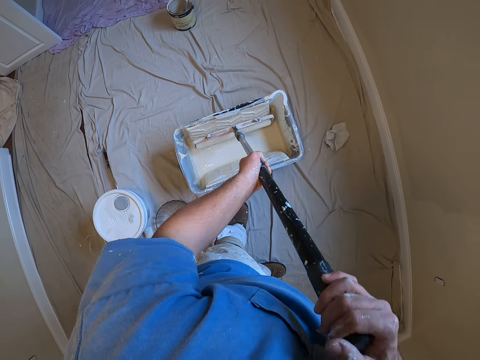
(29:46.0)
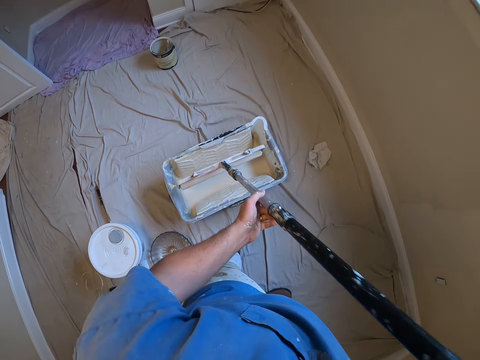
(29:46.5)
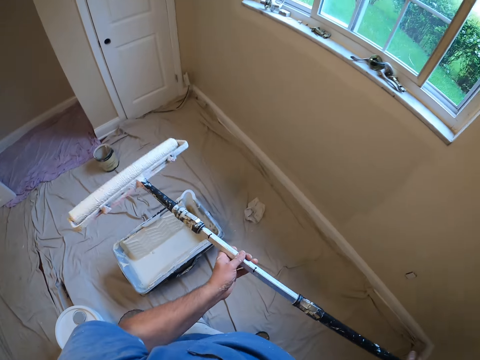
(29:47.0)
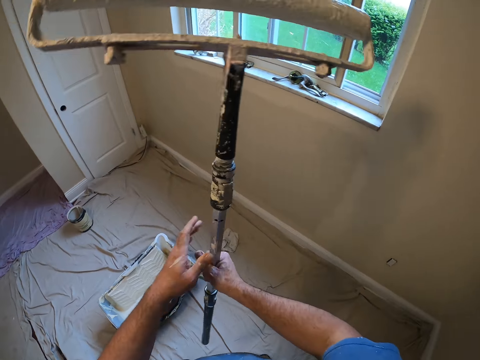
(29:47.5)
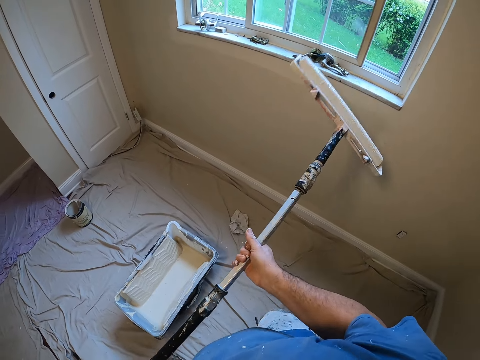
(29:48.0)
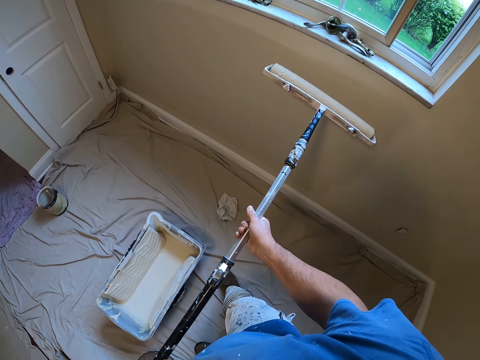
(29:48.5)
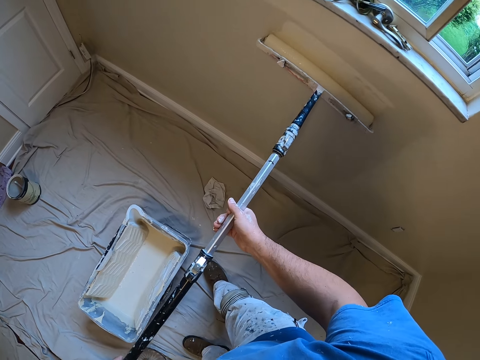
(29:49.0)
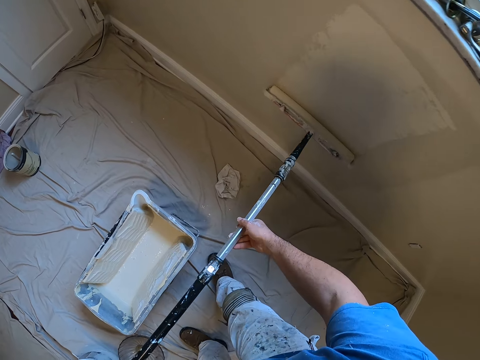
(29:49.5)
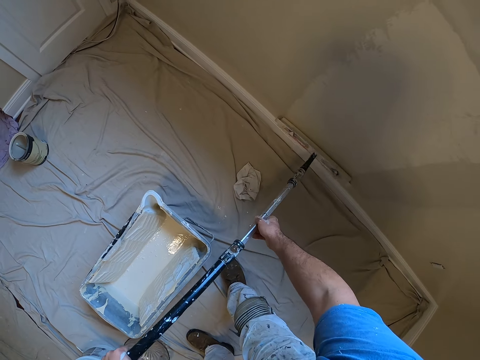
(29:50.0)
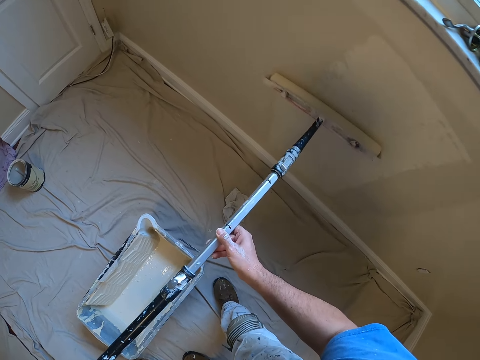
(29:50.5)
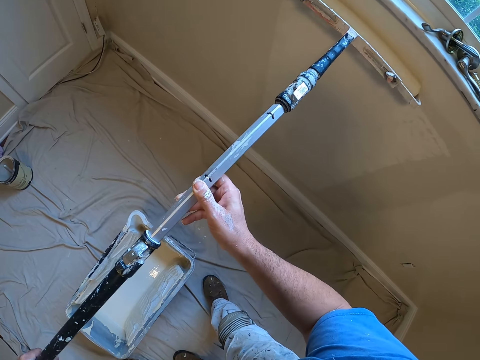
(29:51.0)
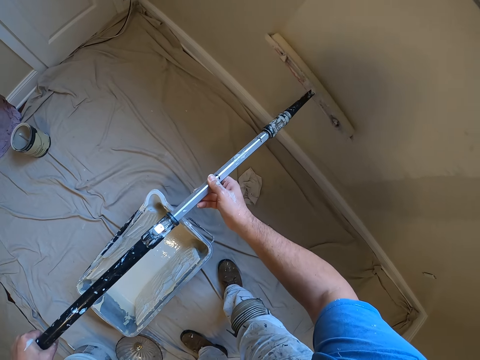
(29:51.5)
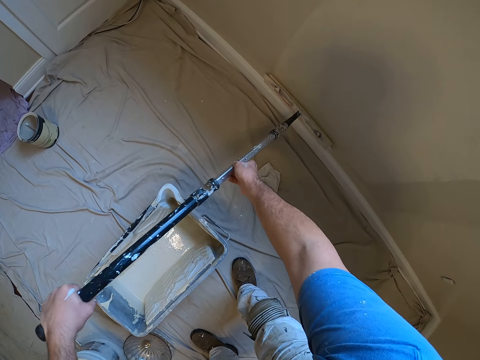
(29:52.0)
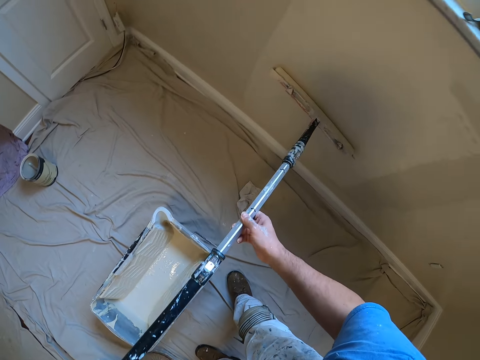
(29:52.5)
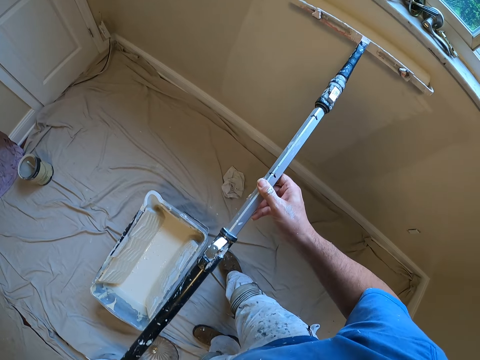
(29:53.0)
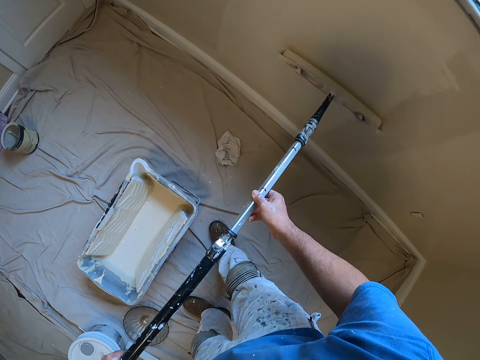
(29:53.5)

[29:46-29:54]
The camera wearer paints the wall with a paint roller.

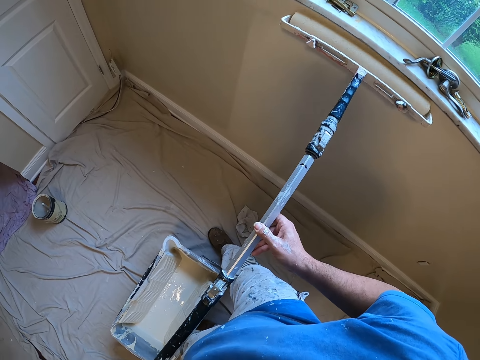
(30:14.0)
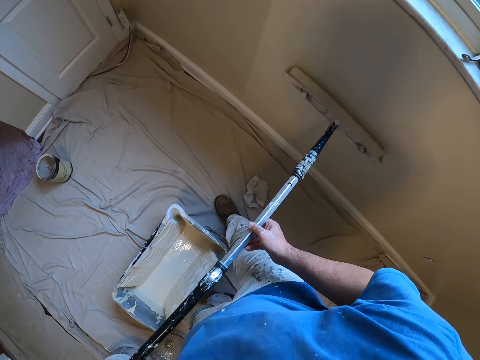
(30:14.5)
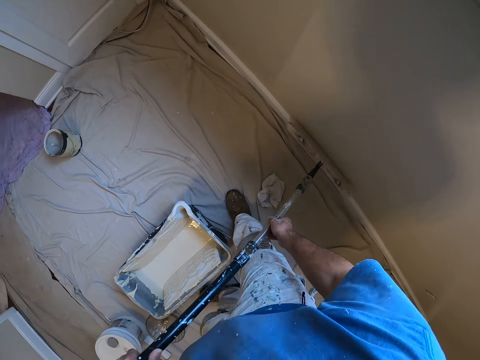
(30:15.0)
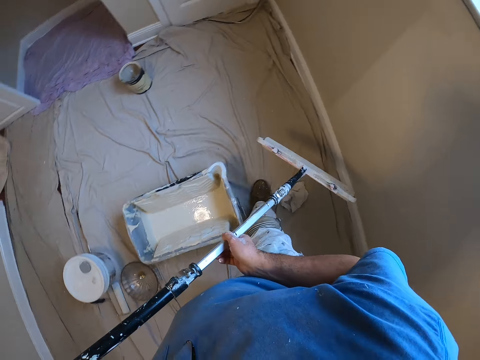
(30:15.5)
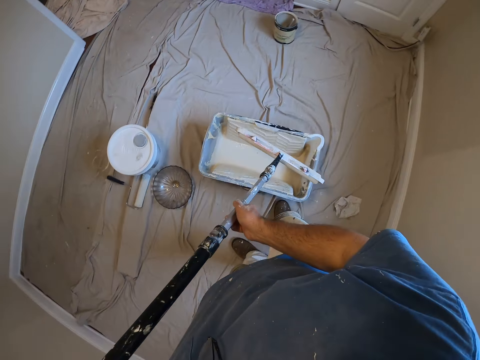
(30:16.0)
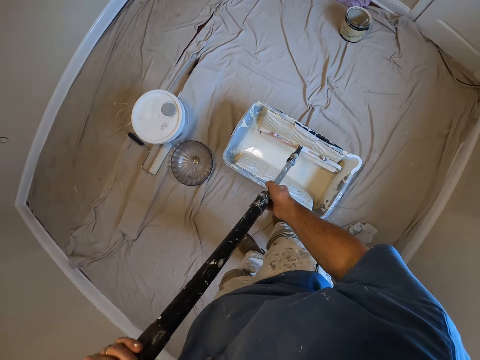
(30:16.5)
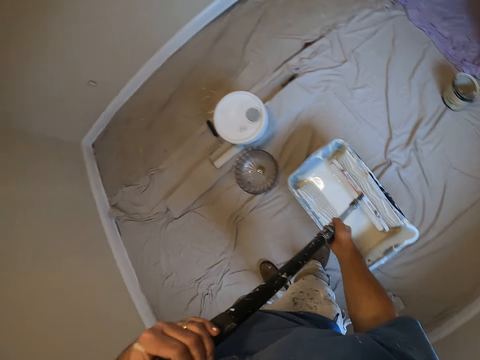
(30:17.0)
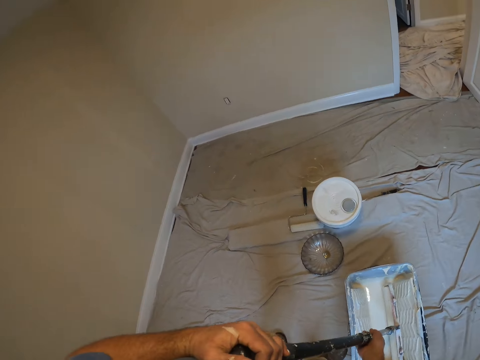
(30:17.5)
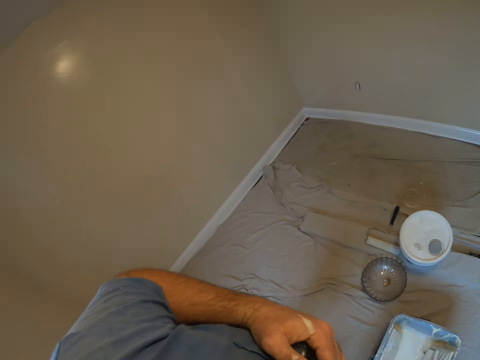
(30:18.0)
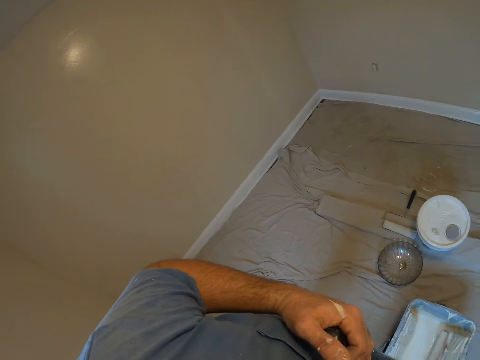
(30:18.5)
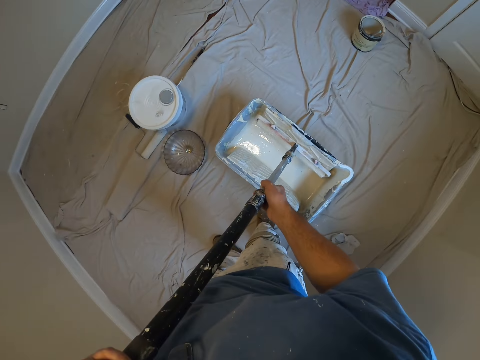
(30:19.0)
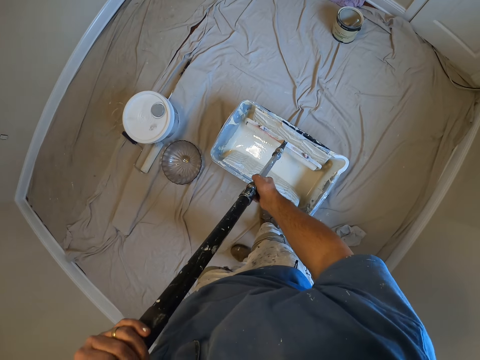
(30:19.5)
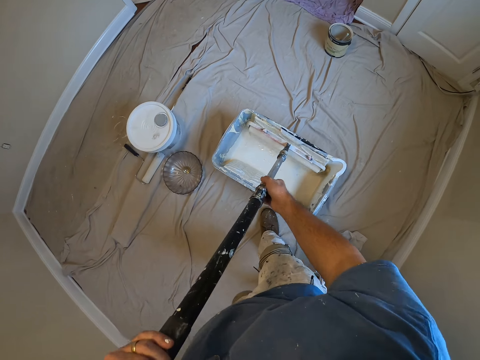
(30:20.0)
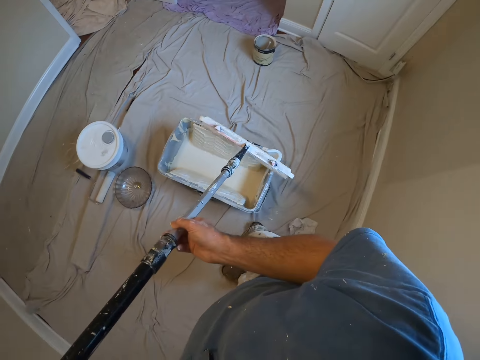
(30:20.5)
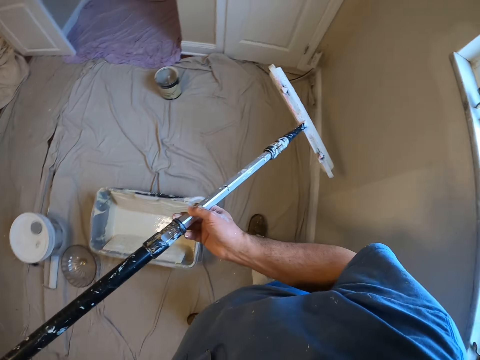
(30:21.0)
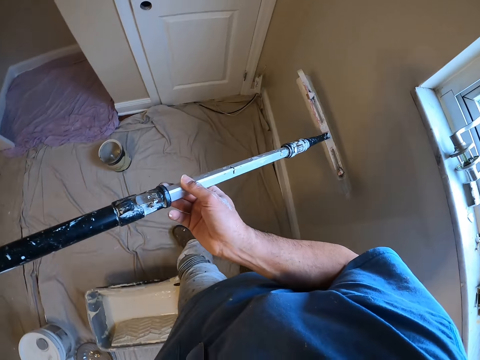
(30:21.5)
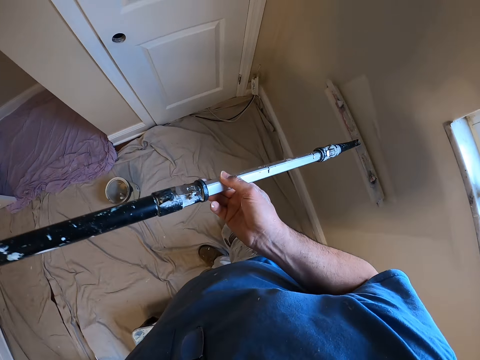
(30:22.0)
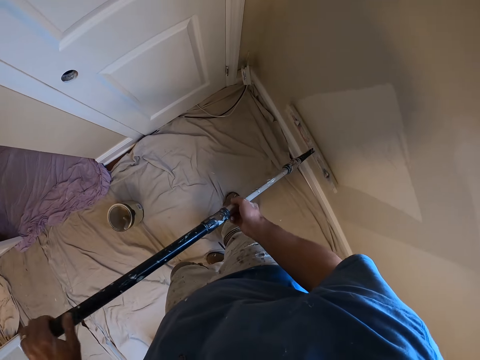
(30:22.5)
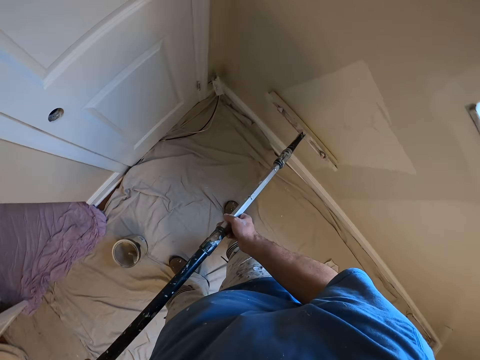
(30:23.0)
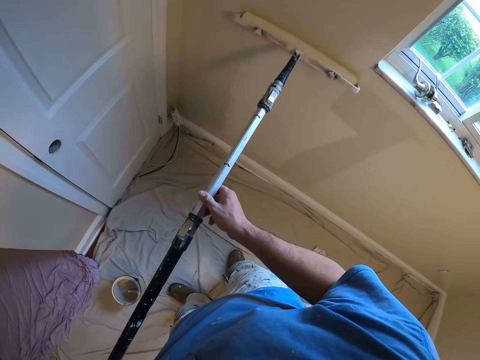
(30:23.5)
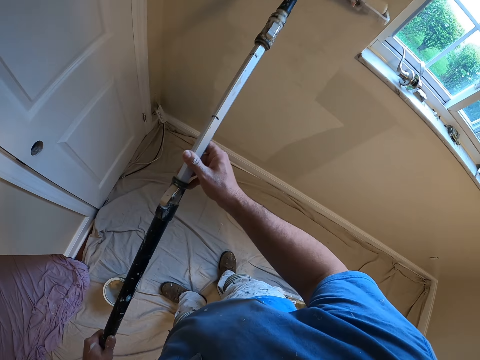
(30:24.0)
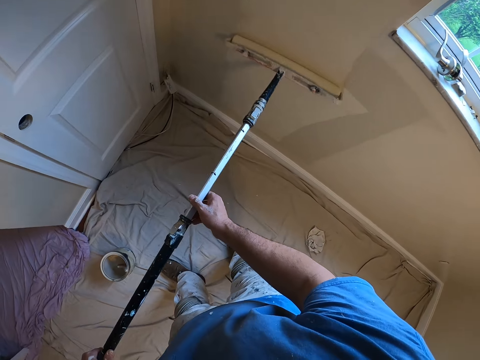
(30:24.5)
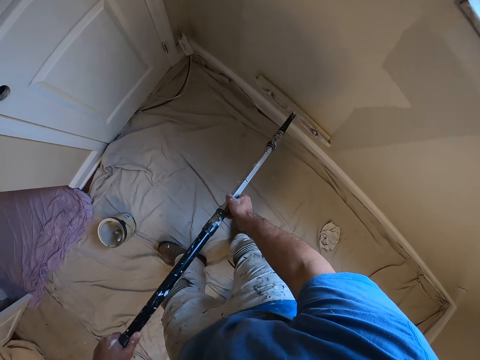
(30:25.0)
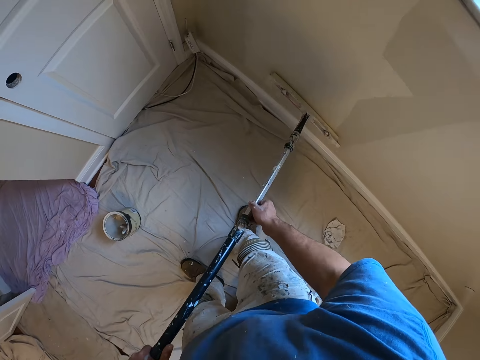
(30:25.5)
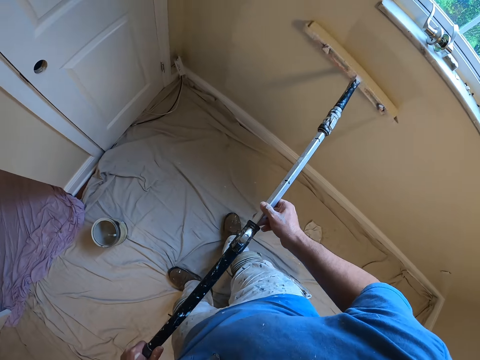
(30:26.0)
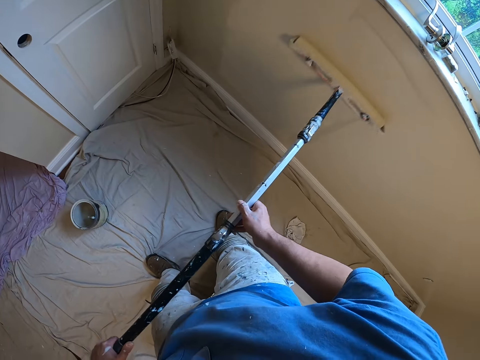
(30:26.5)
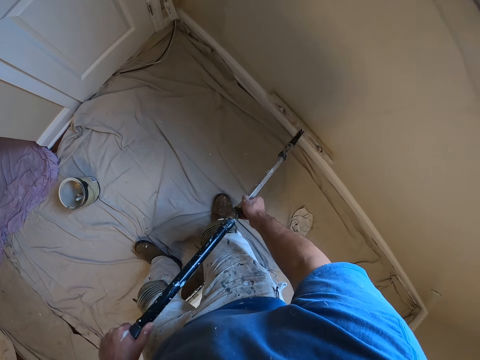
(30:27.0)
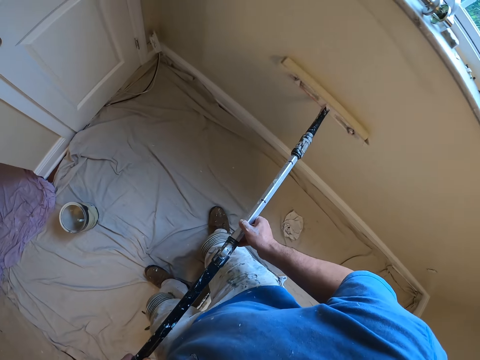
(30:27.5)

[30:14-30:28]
The camera wearer dips the brush or paint roller into the paint container on the floor with both hands. They paint the wall with the paint roller.

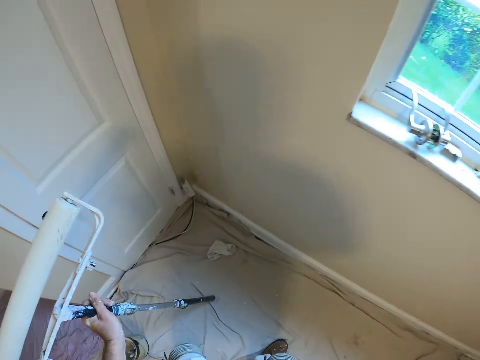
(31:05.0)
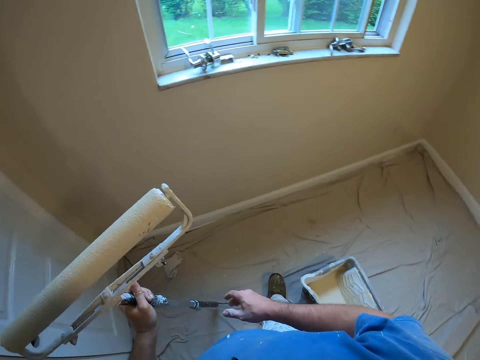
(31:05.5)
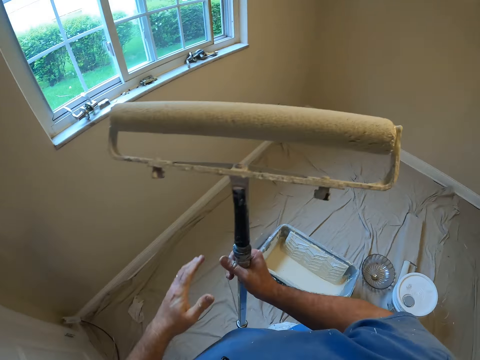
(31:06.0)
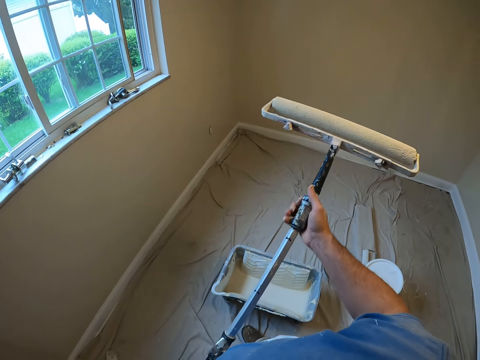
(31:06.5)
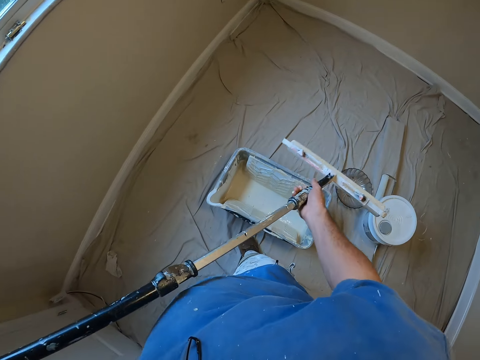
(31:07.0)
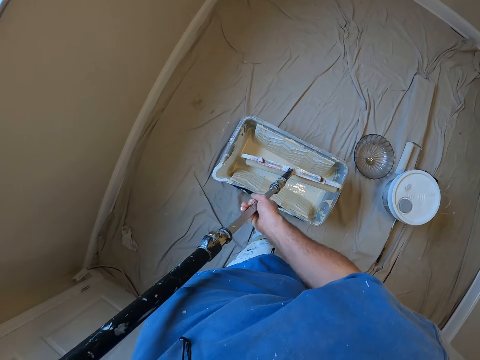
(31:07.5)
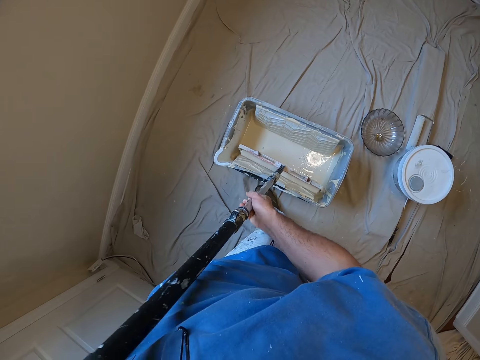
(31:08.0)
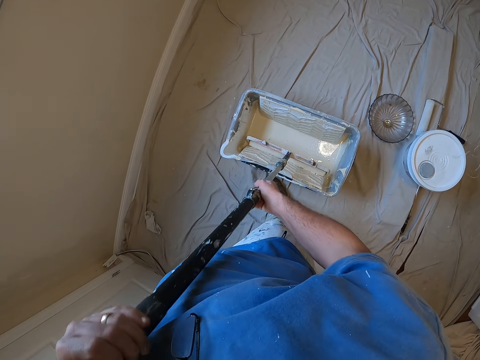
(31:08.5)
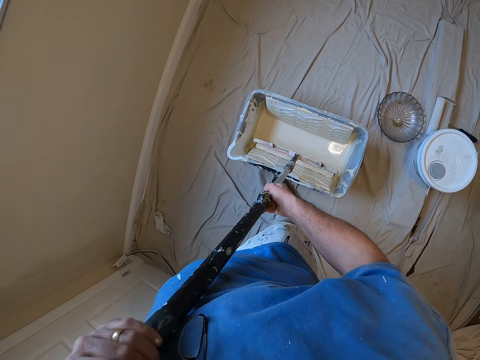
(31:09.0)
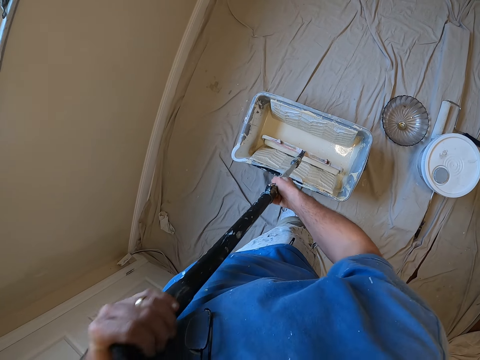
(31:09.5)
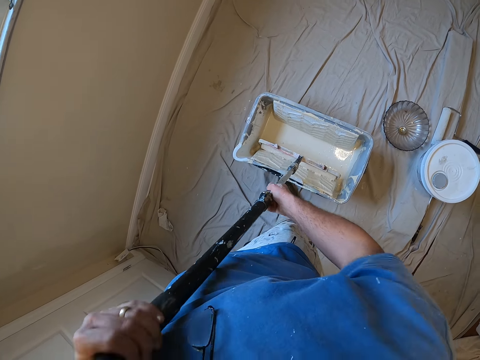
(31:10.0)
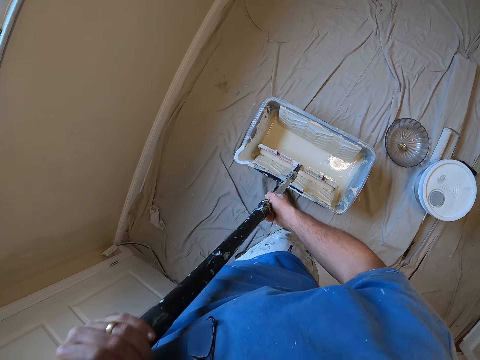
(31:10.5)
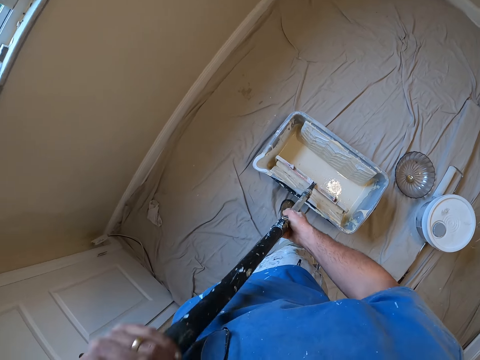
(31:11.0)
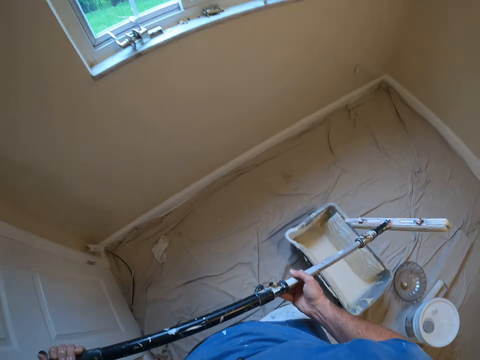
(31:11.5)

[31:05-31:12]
The camera wearer dips the brush into the paint container on the floor with both hands.
